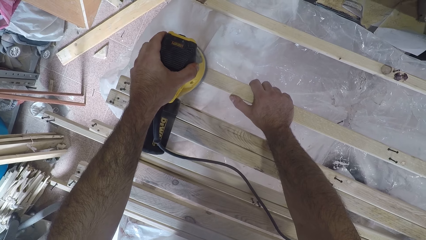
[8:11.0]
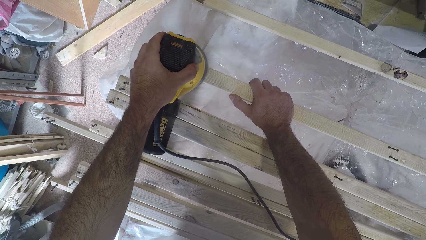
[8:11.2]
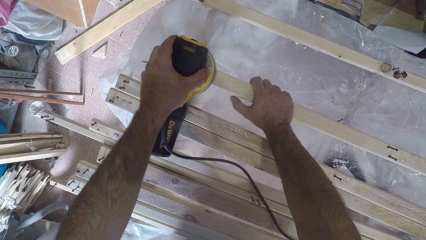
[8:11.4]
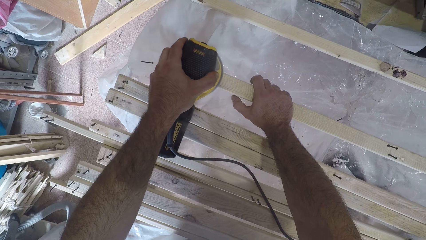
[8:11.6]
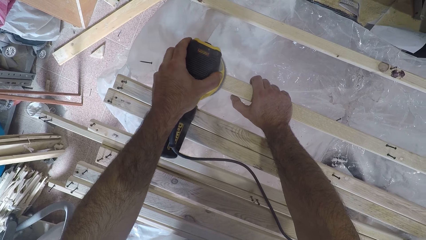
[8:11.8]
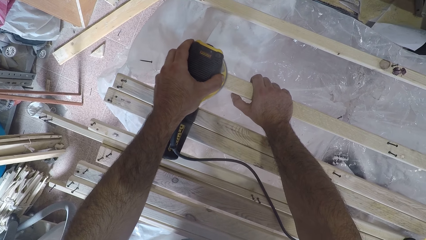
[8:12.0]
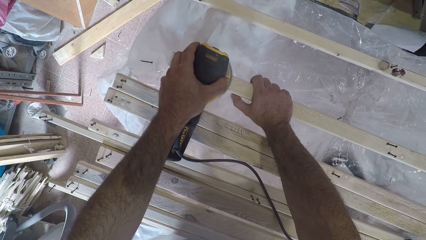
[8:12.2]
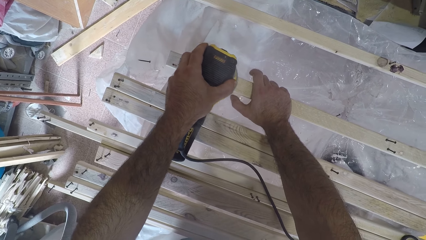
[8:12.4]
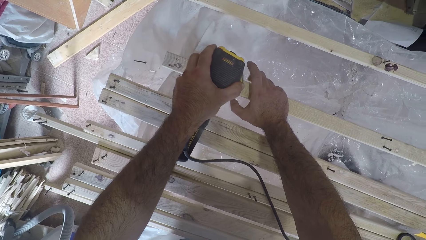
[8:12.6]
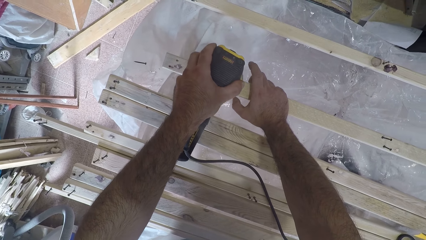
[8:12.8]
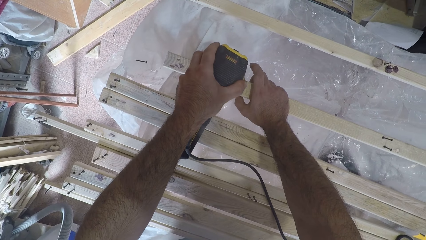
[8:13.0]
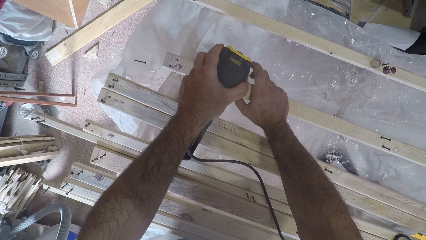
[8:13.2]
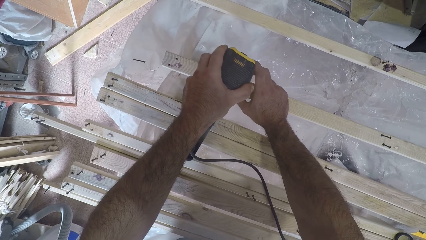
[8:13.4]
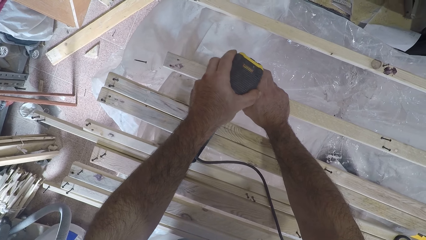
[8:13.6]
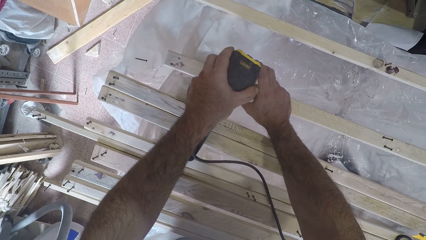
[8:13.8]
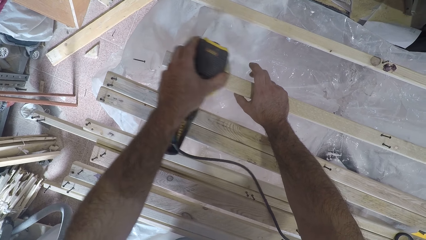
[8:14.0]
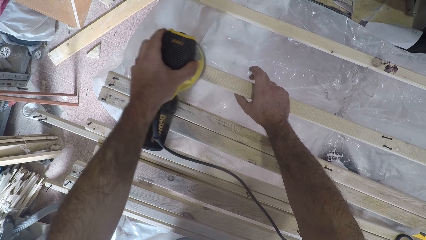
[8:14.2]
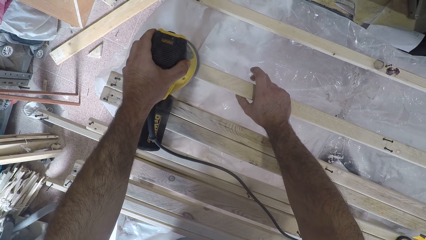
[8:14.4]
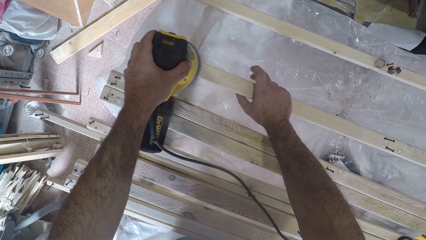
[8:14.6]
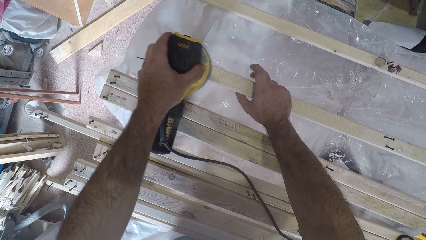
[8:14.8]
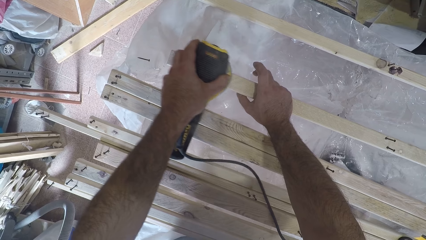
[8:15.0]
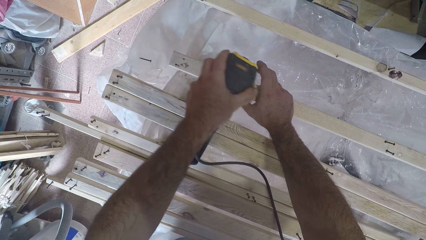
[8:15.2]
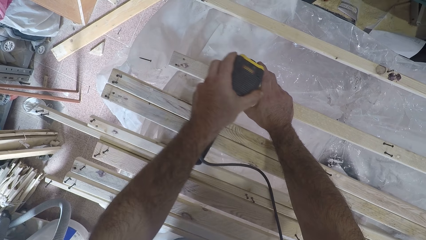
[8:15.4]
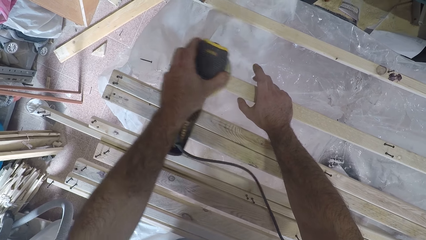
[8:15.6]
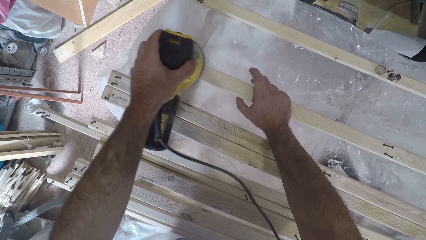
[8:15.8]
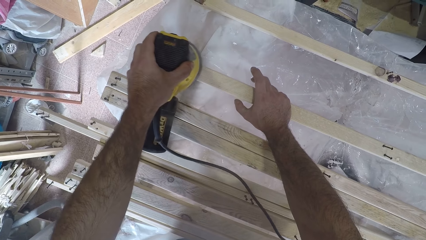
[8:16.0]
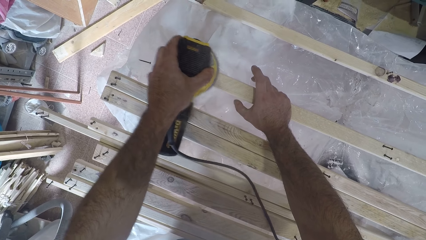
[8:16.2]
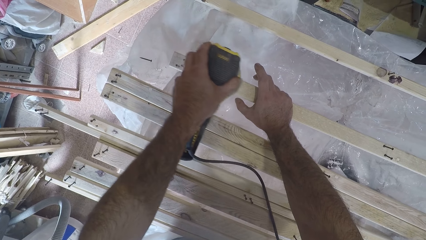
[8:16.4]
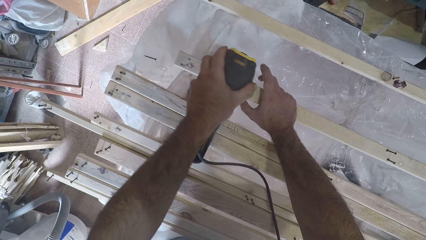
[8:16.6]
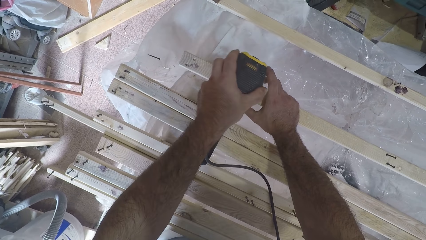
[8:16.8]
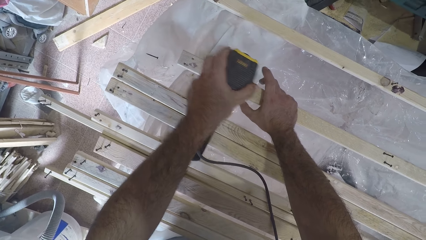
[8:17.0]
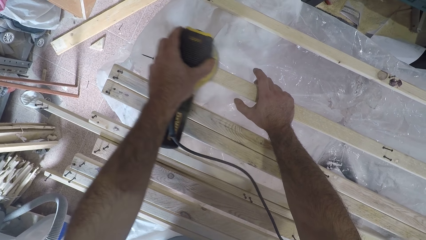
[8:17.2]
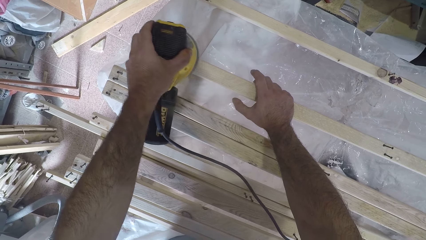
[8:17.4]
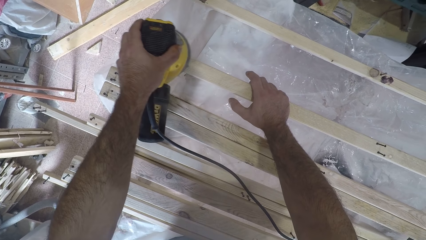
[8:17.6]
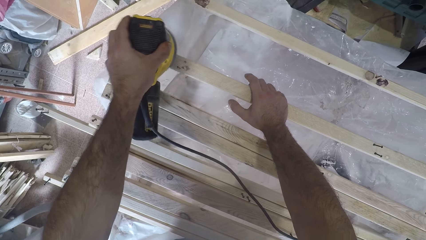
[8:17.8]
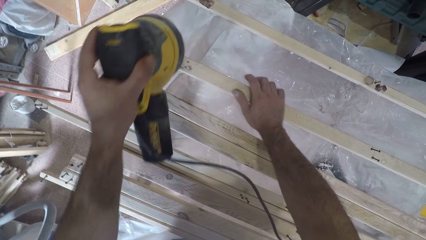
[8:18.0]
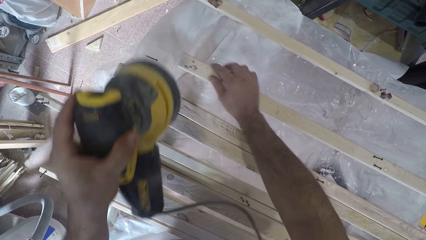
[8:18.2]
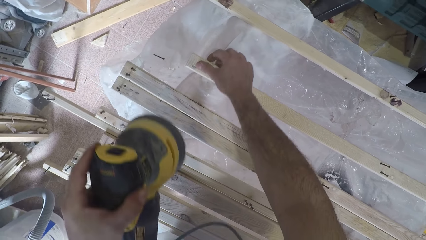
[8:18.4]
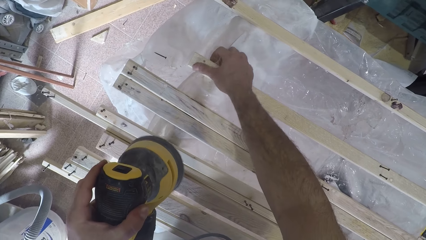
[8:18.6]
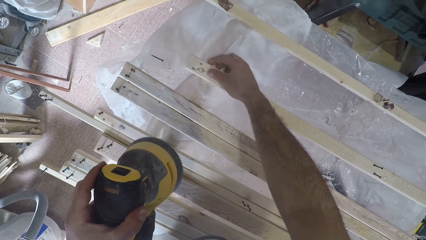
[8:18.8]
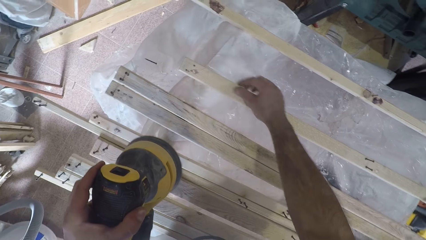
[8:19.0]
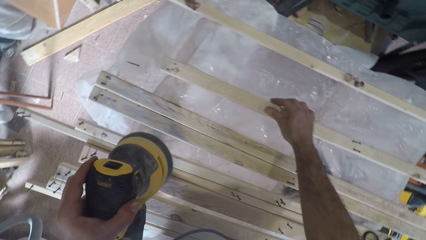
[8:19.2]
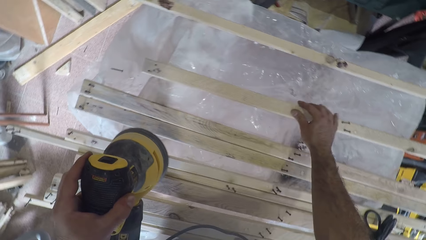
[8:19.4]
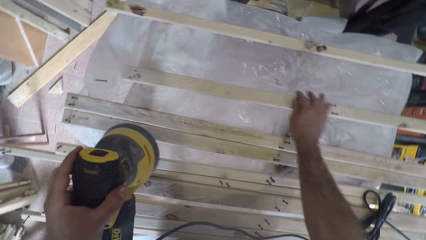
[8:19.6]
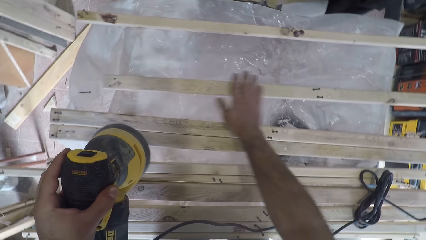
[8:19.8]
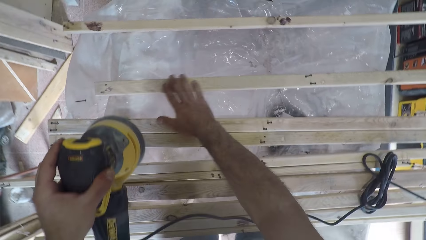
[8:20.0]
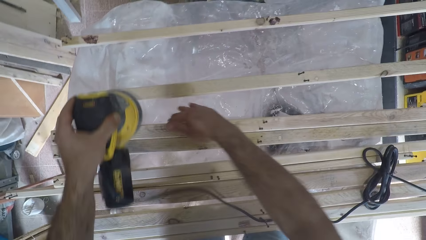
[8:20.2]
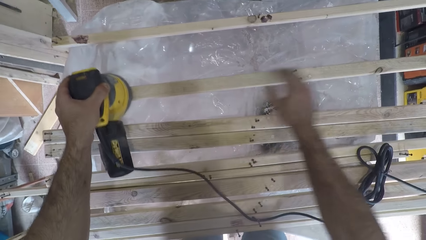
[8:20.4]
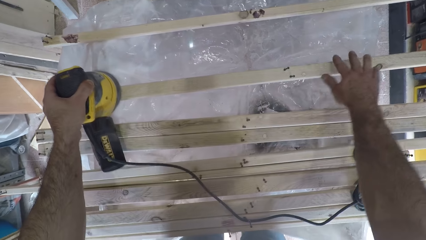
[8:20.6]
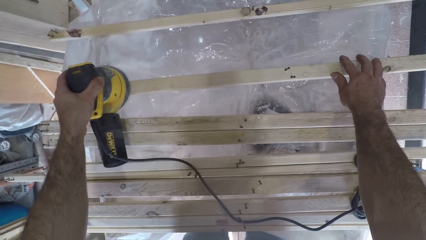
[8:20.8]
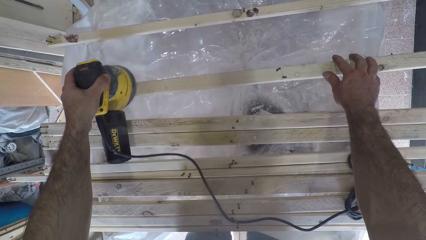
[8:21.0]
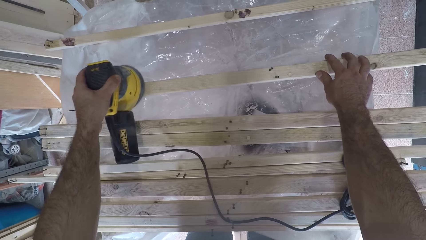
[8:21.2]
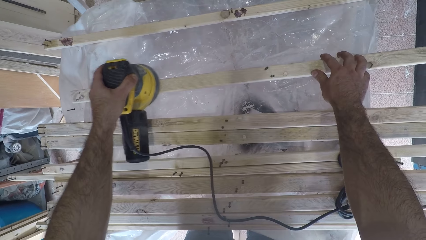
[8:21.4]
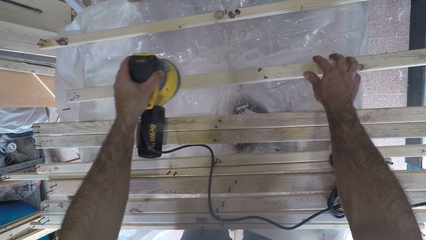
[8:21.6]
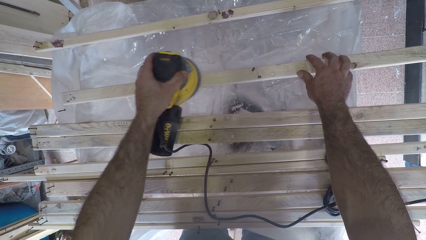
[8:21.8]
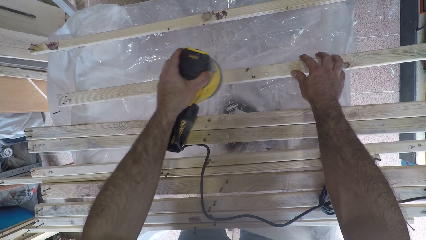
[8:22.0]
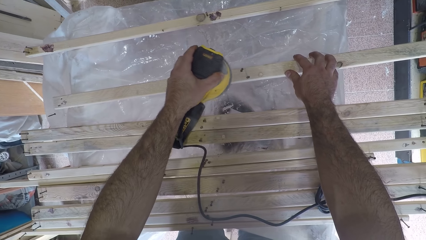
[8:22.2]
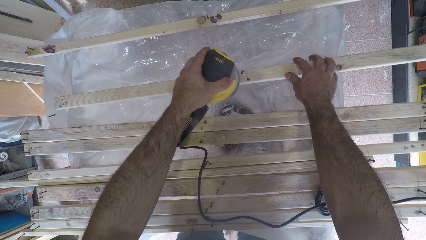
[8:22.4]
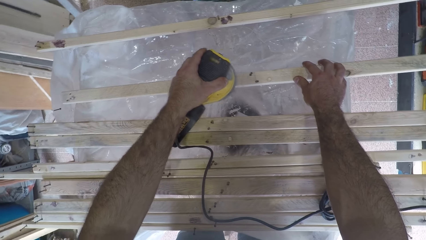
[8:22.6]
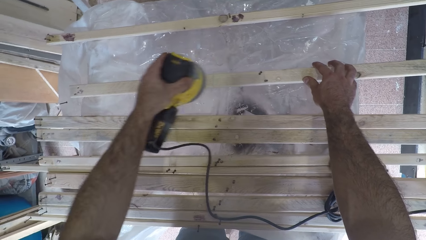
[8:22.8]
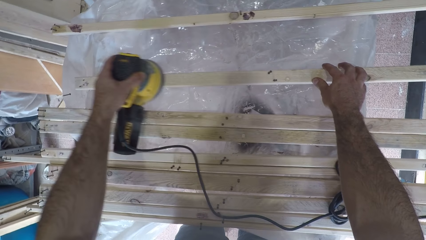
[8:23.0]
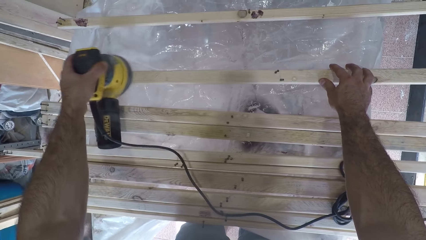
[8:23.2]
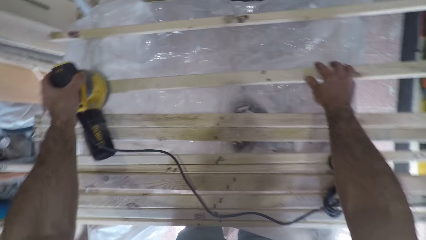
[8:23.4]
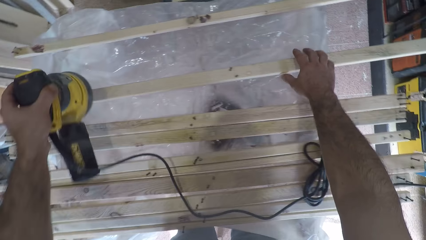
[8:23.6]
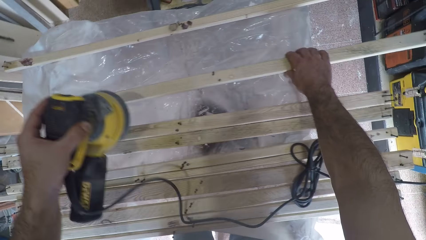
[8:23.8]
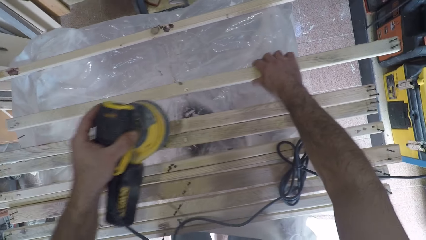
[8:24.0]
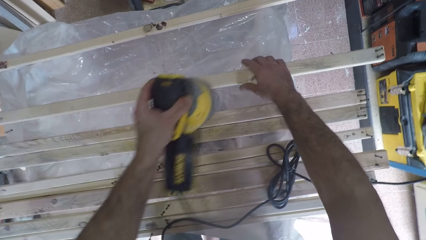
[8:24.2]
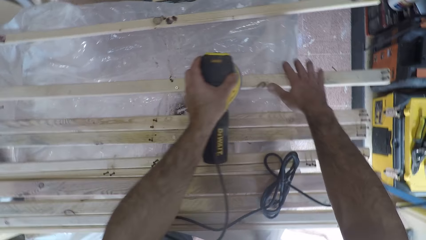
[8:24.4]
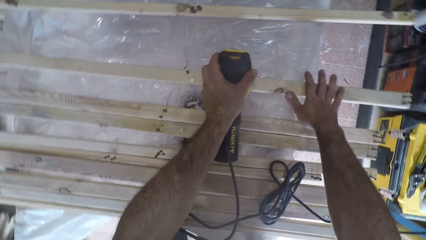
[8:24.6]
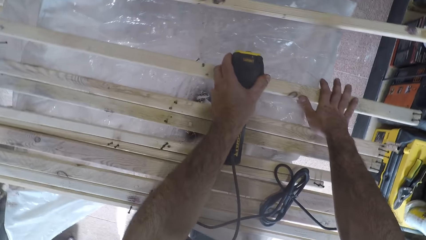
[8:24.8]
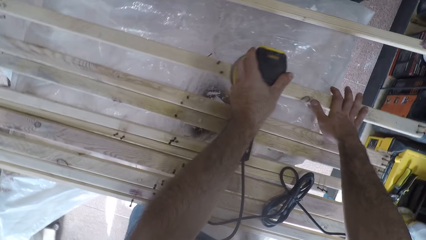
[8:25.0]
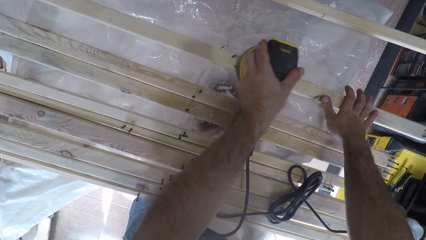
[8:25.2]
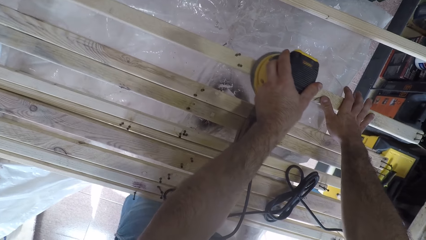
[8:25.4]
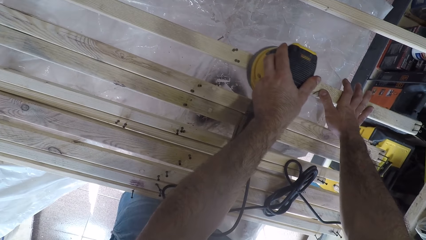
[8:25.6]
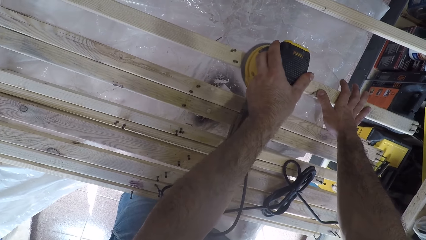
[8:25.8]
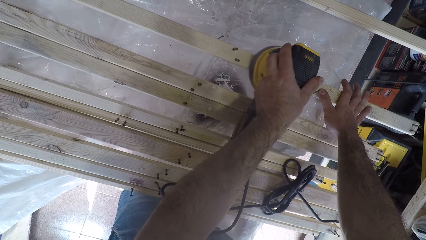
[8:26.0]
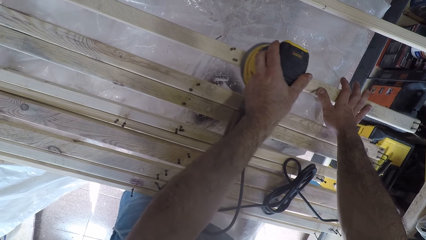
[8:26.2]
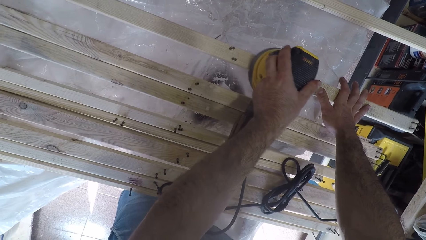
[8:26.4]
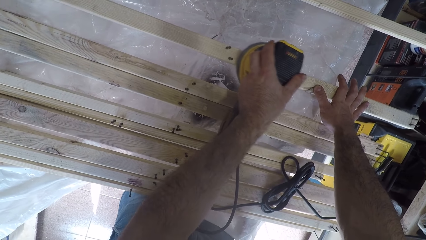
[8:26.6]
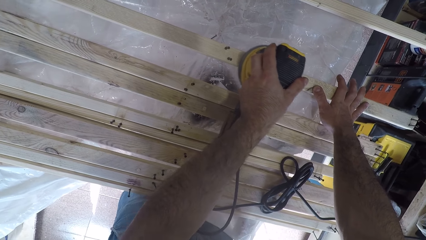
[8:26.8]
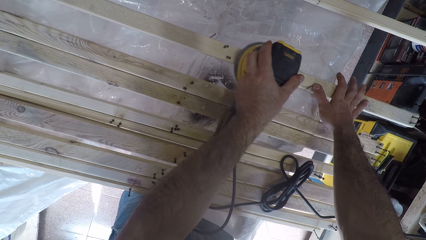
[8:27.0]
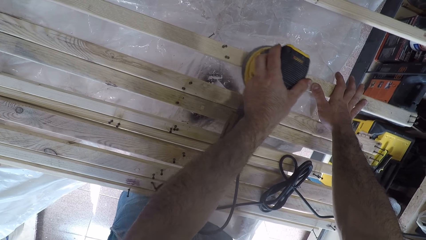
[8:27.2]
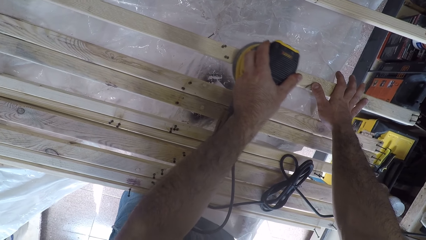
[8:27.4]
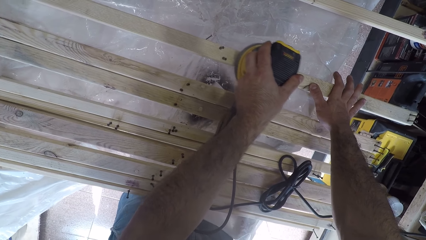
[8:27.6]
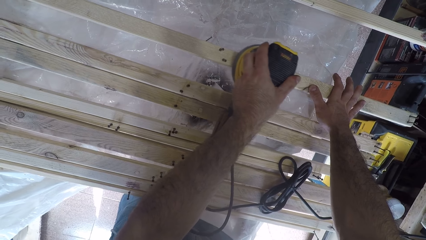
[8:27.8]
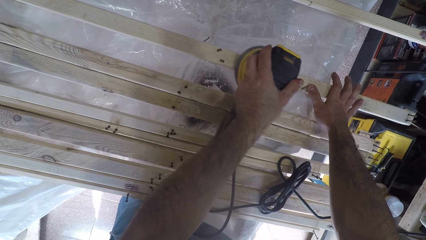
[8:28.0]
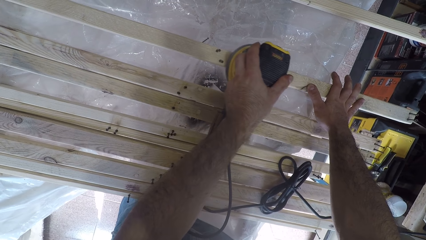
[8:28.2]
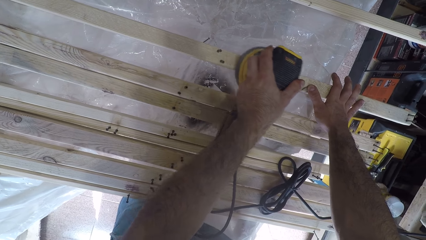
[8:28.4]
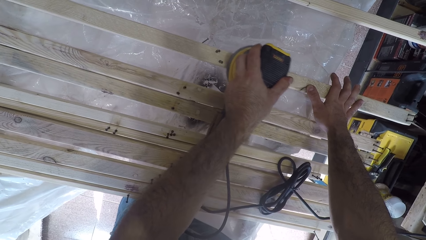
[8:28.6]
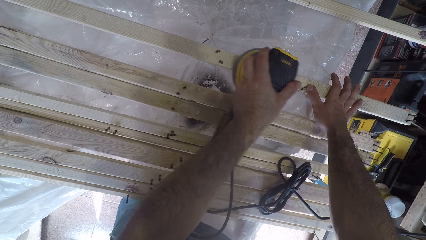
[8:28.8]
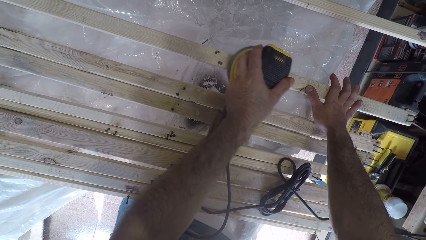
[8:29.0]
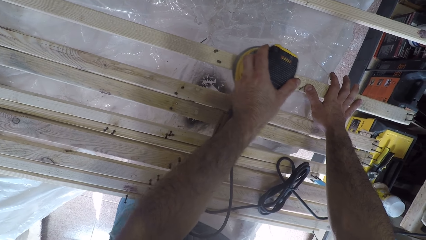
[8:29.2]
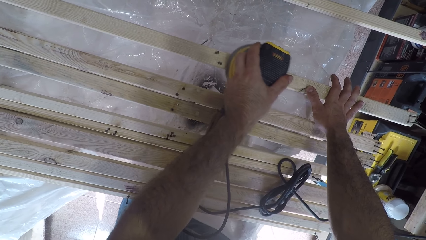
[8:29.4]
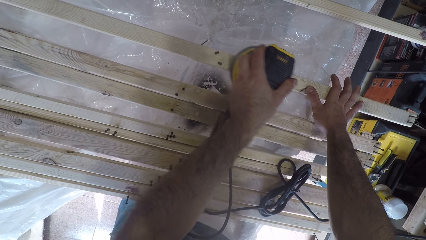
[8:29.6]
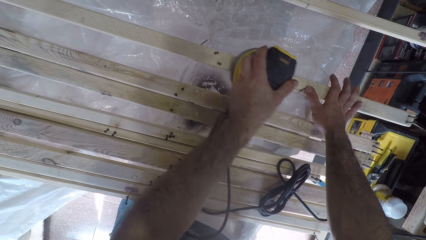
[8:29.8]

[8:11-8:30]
The camera wearer touches the surface of the fourth wood plank with his right hand. He holds the wood with his hand. He continues to brush the fourth wood plank with the brush oscillating tool. He adjusts the fourth wood plank to the left. He continues to brush the fourth wood plank with the brush oscillating tool.
